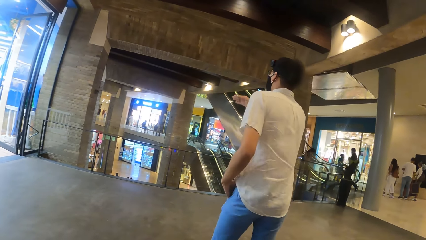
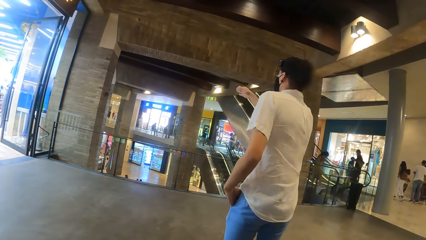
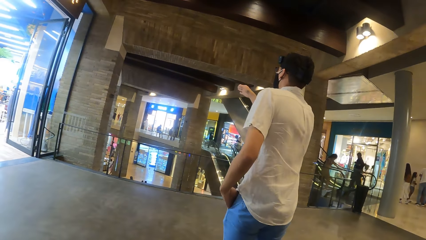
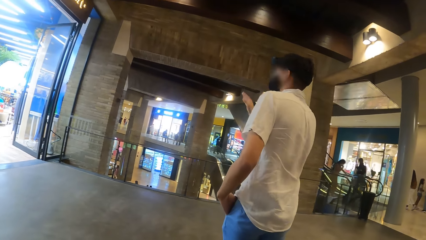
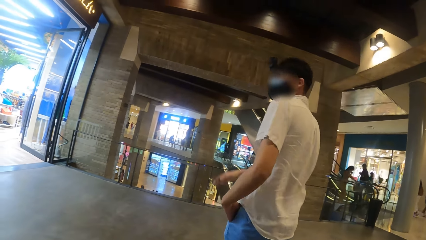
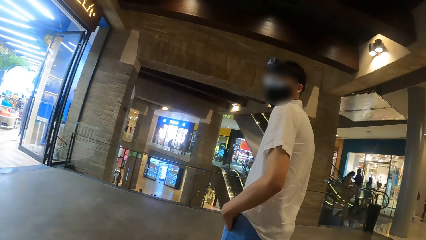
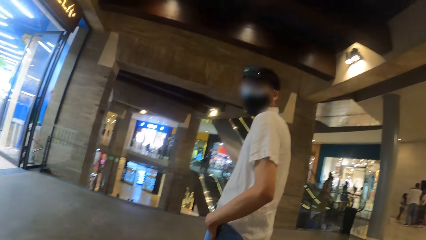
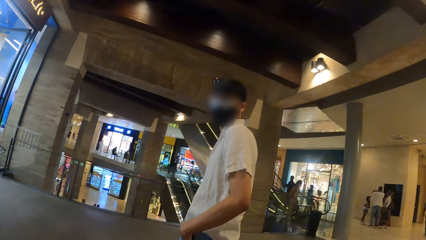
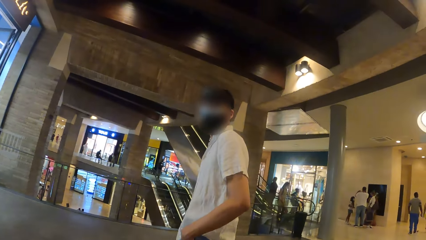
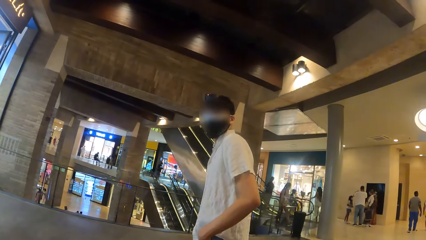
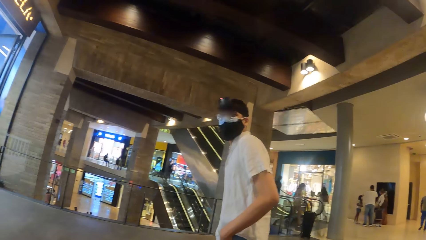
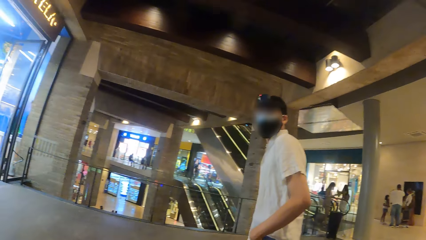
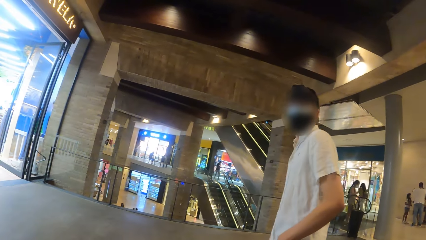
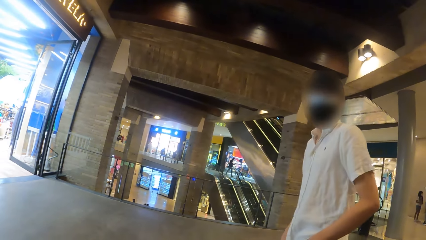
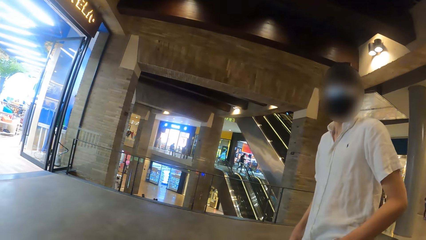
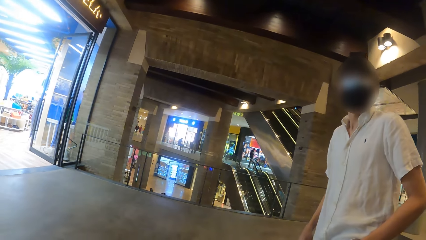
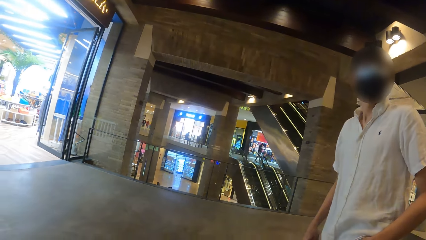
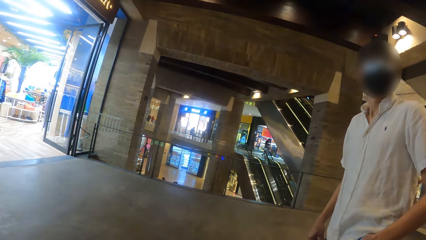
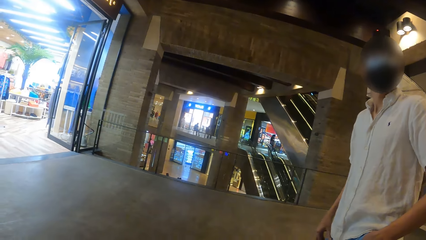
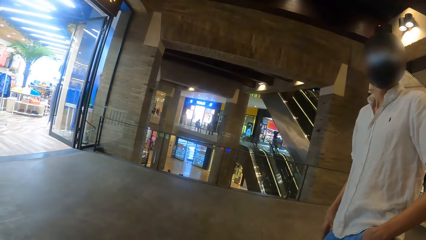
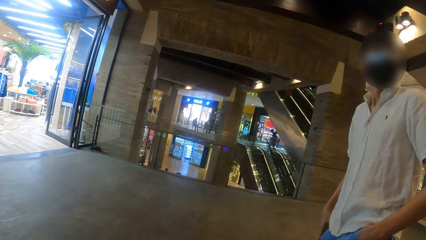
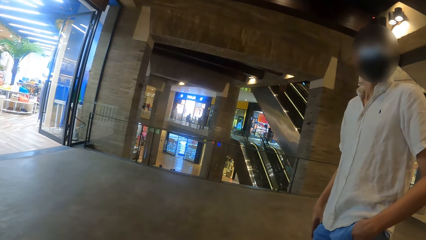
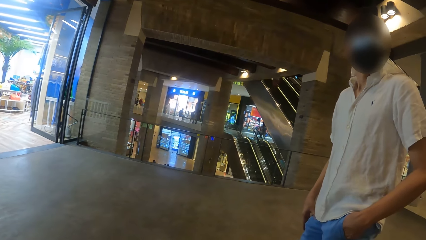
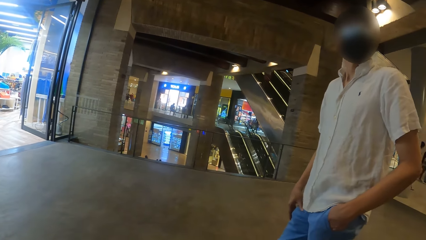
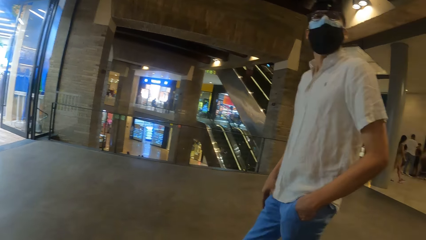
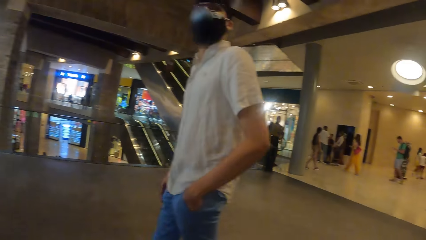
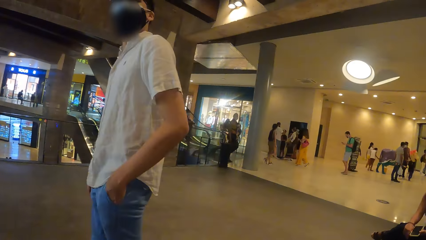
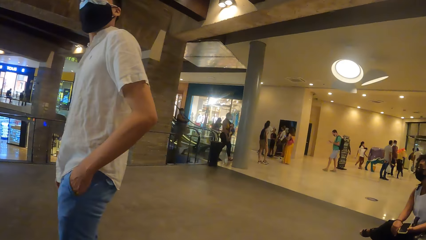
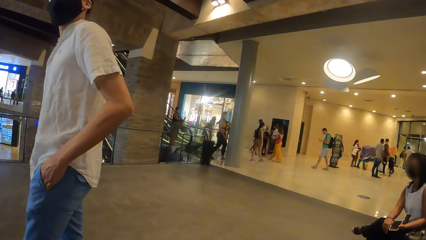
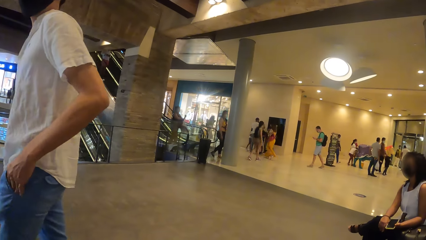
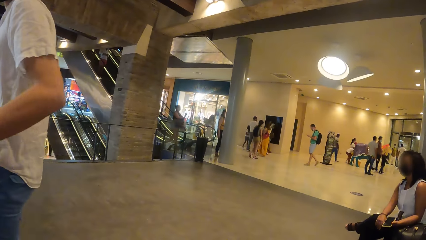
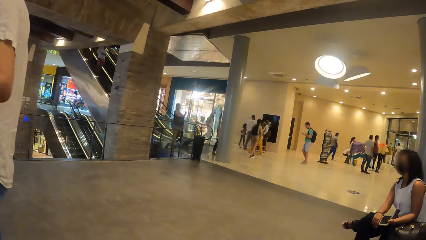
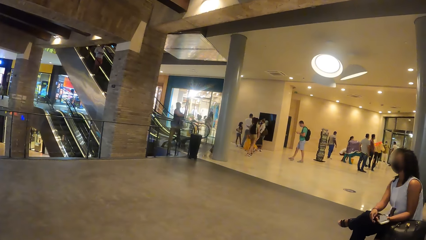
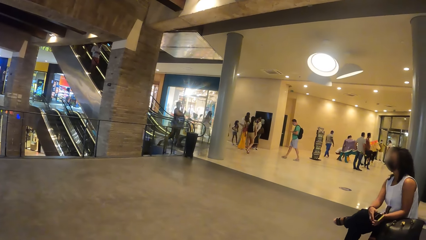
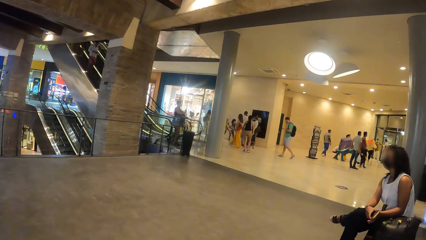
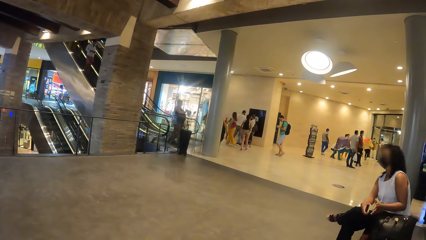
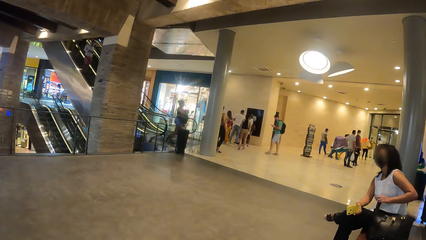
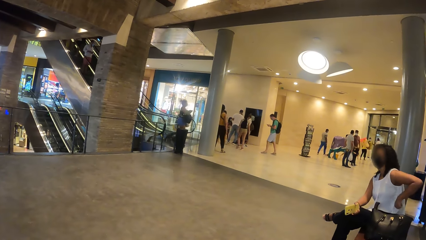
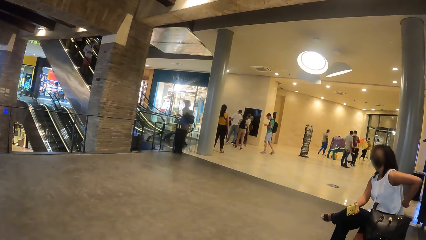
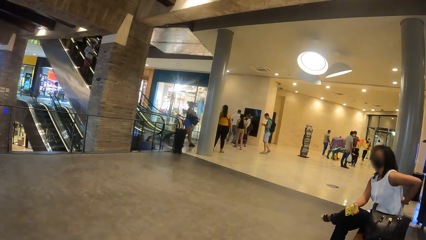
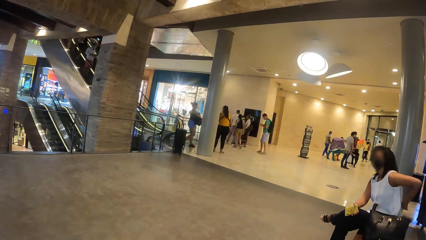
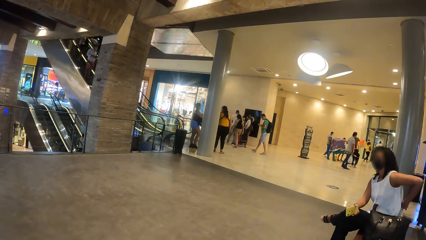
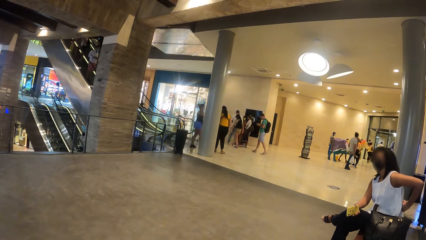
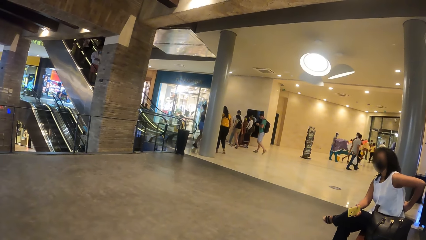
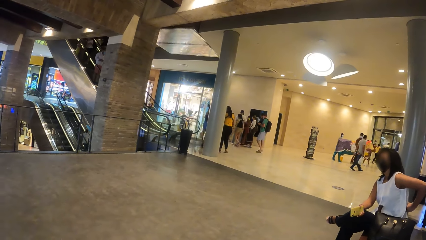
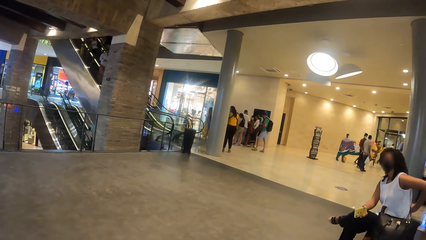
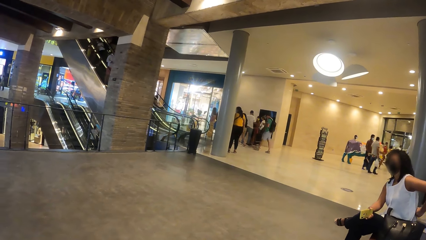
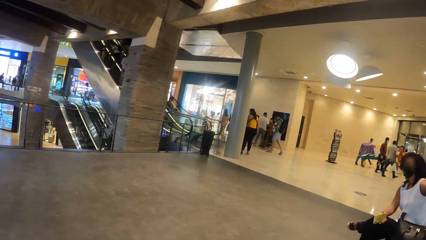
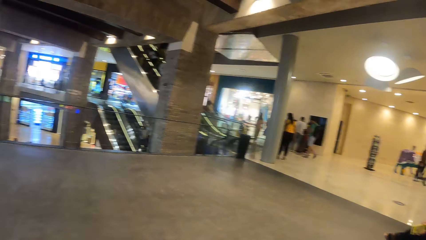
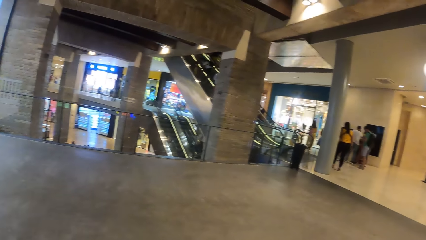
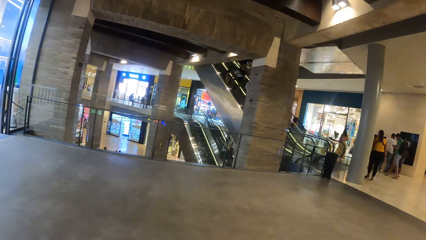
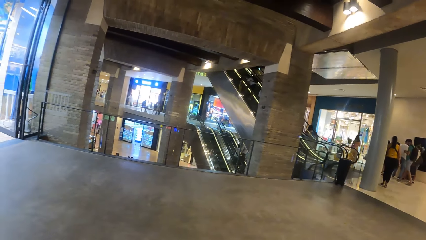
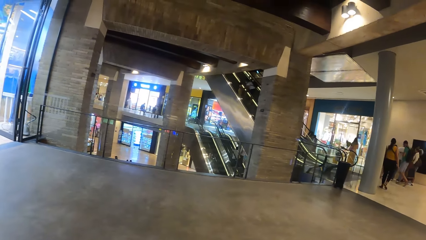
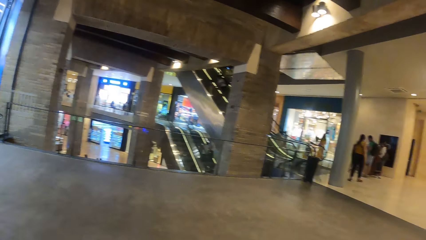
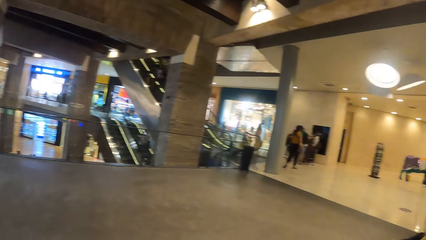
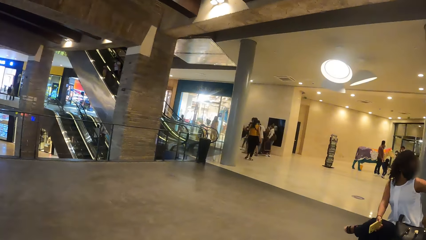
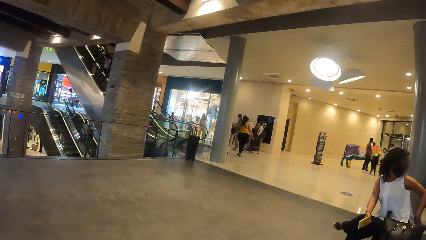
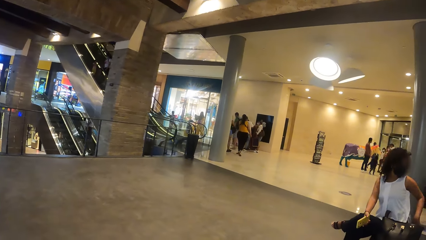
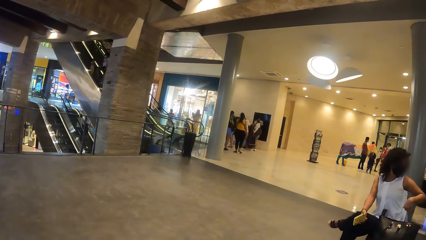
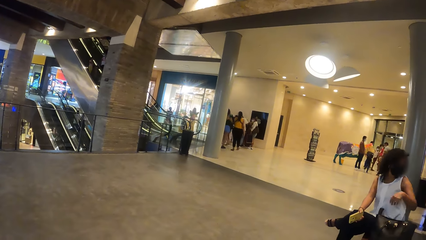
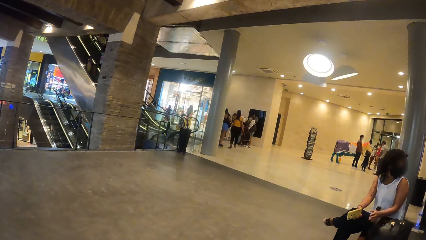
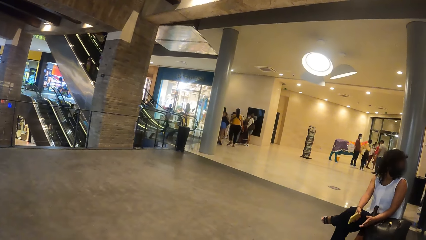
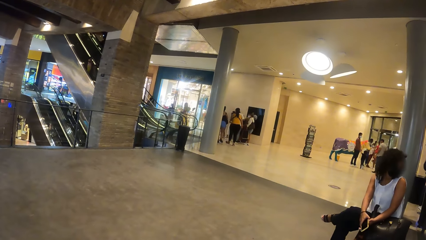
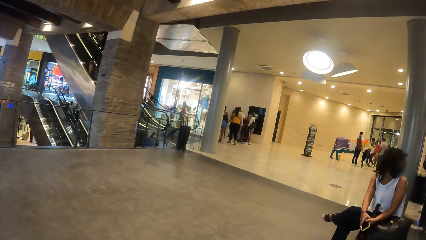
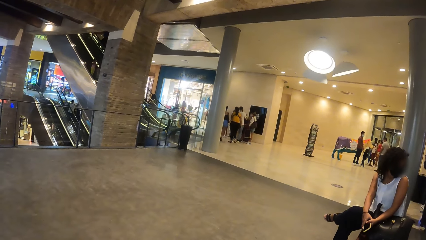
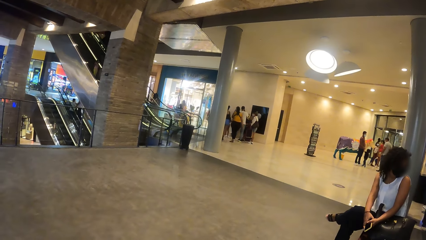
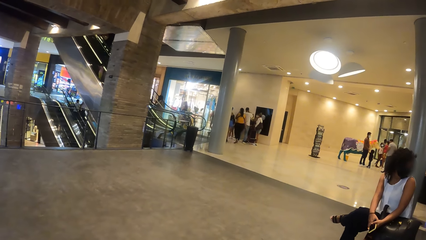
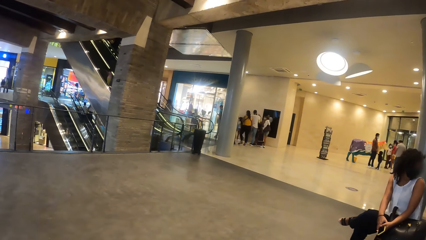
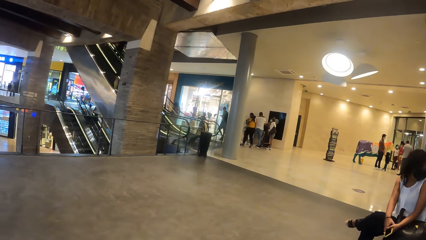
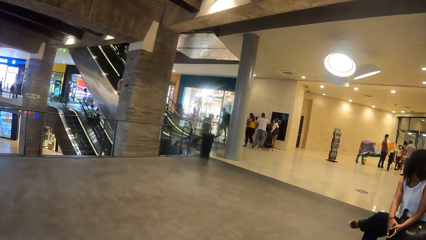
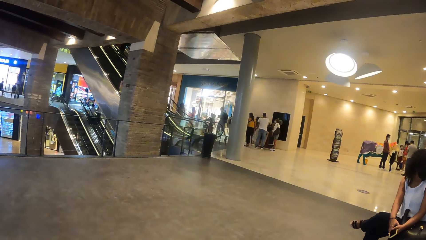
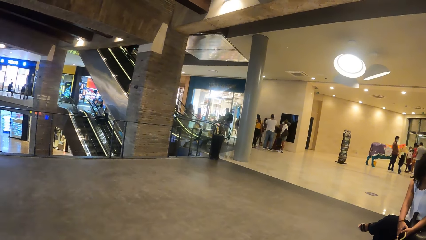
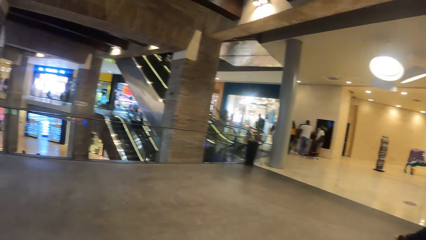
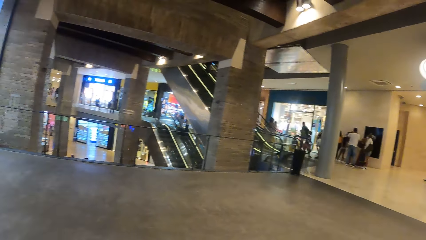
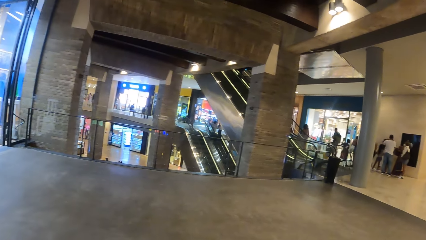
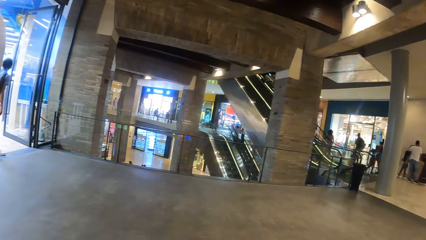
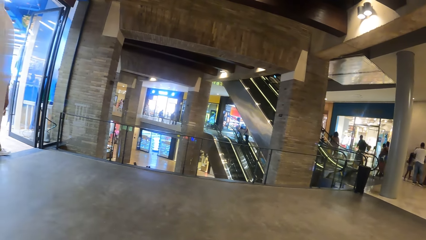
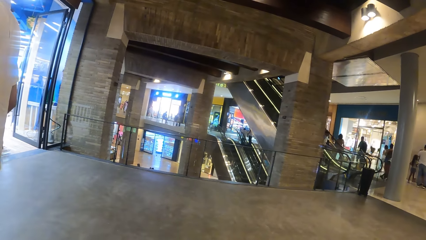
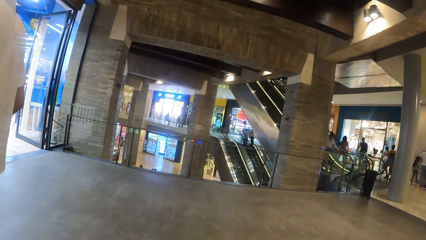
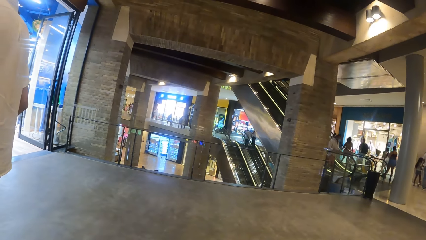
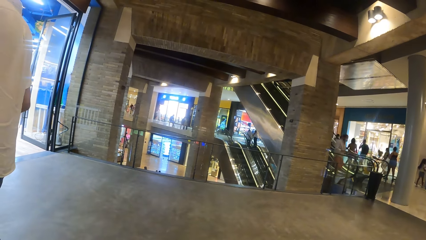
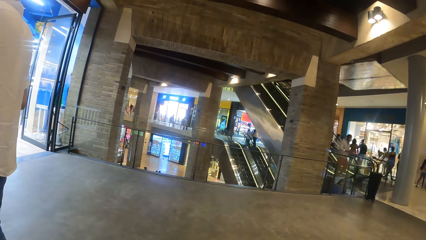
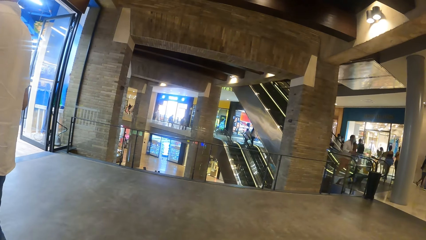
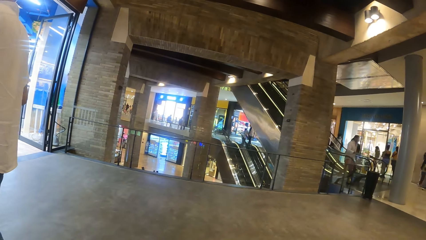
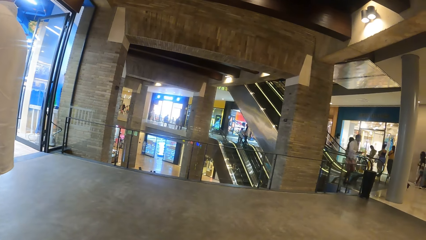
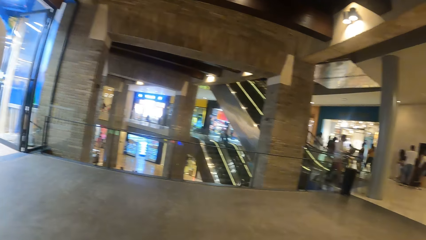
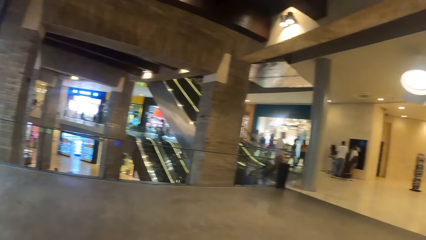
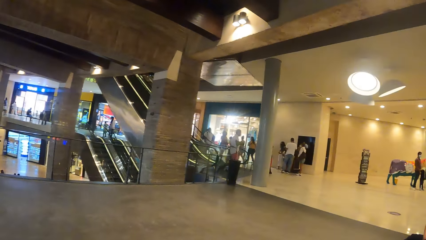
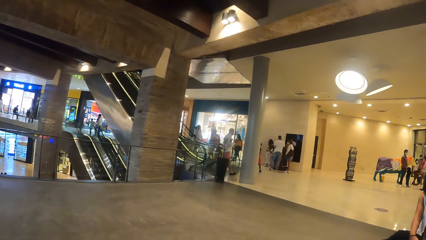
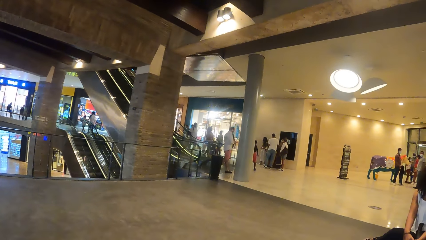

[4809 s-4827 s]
A person points with the right hand. The person talks to the camera wearer. The camera wearer looks around.
